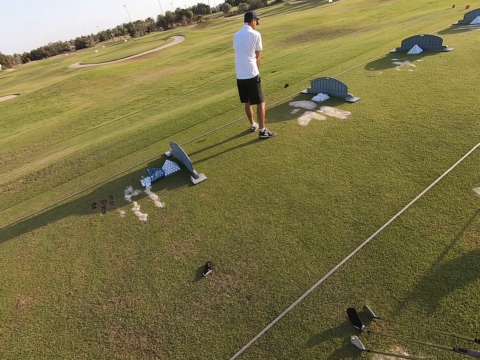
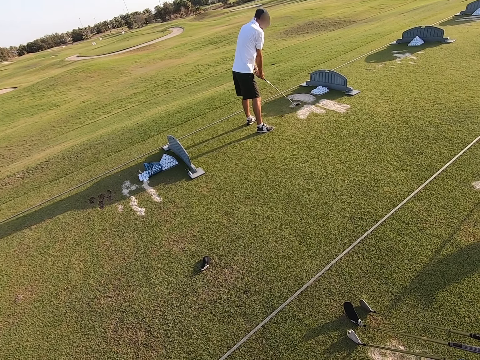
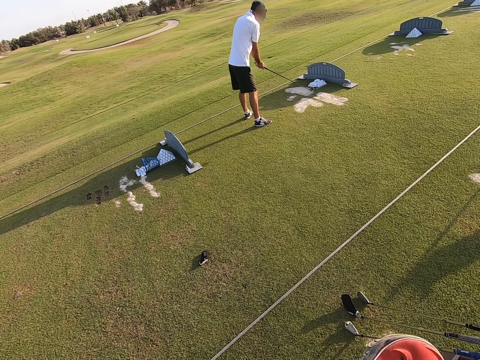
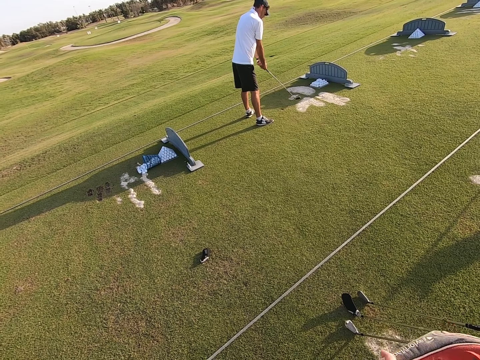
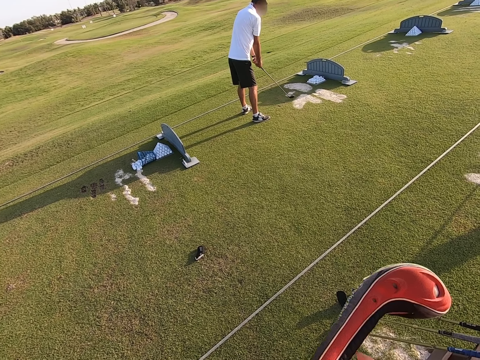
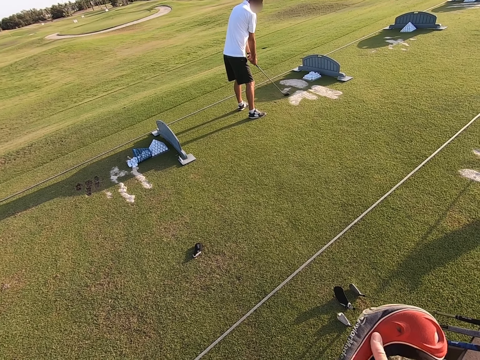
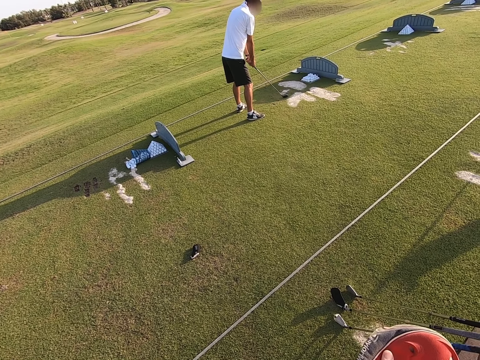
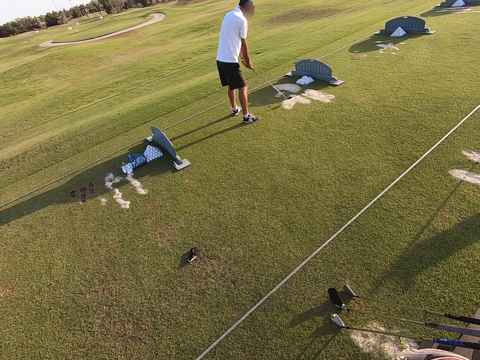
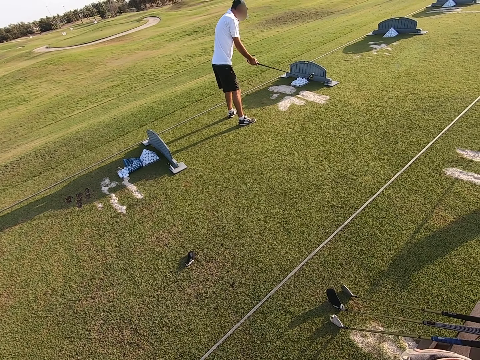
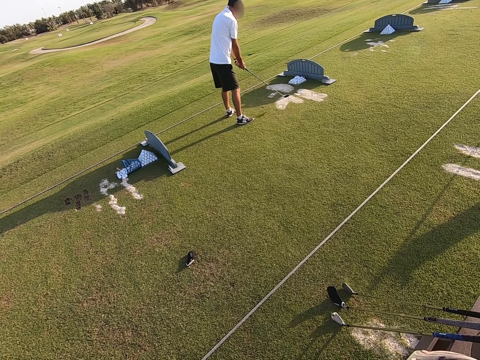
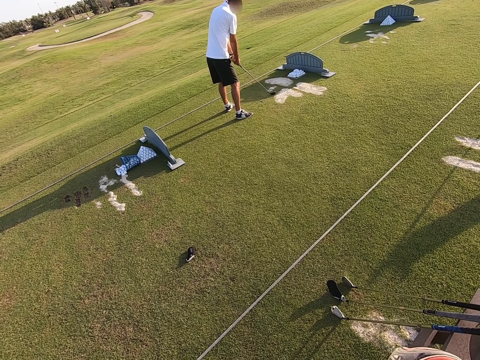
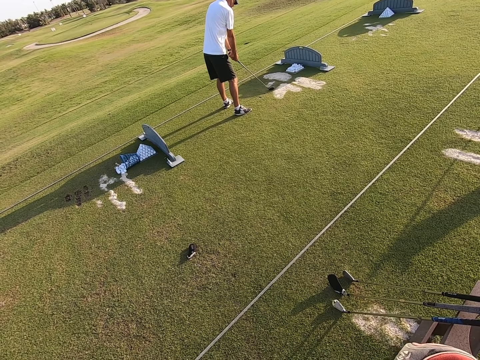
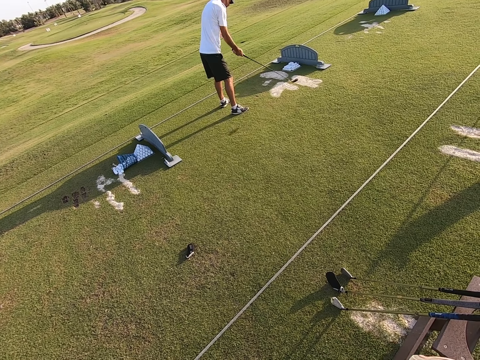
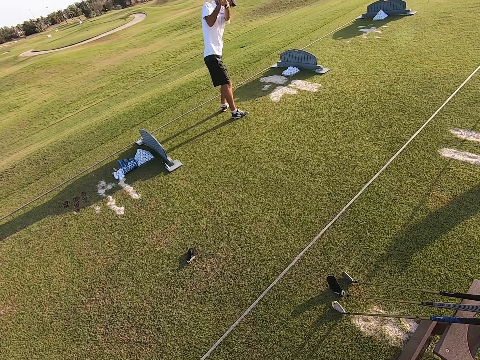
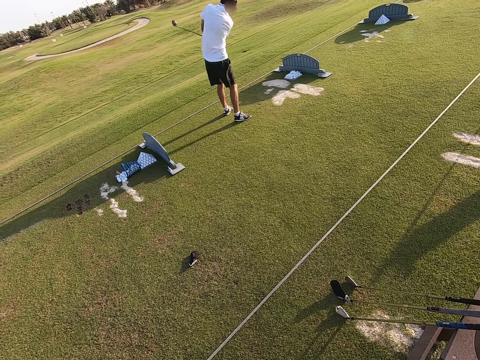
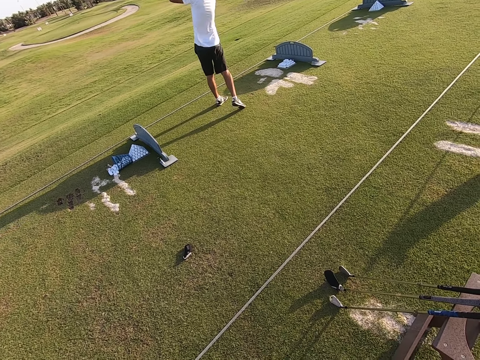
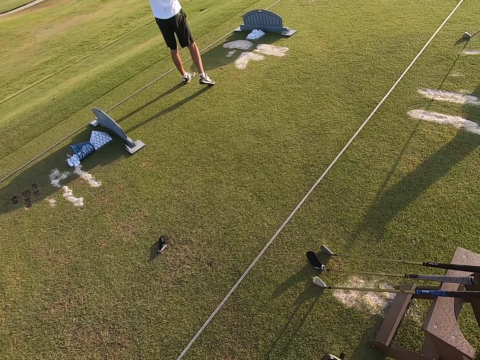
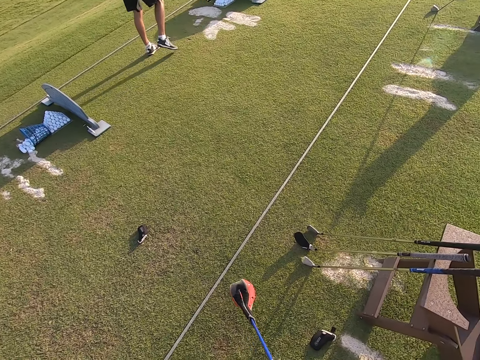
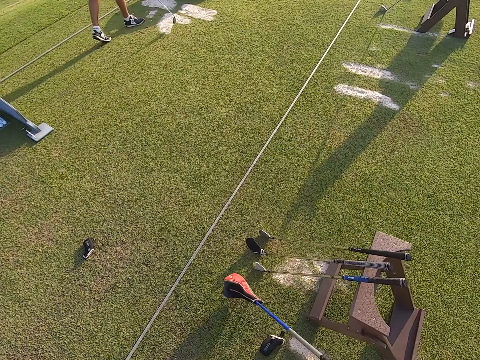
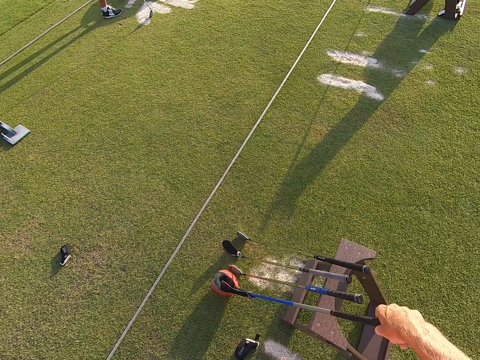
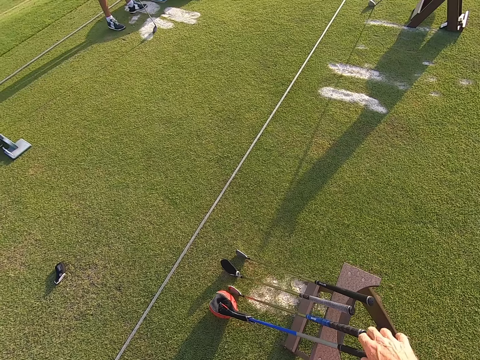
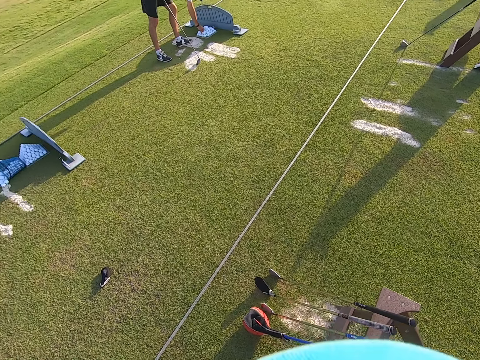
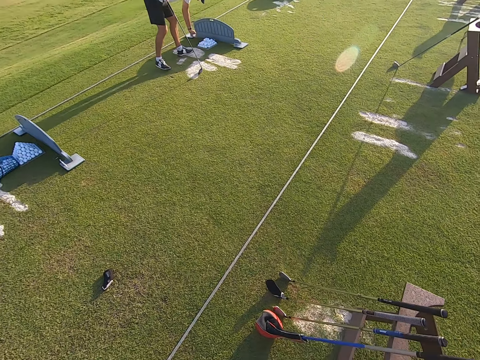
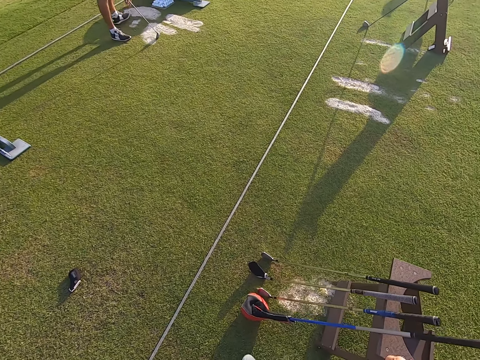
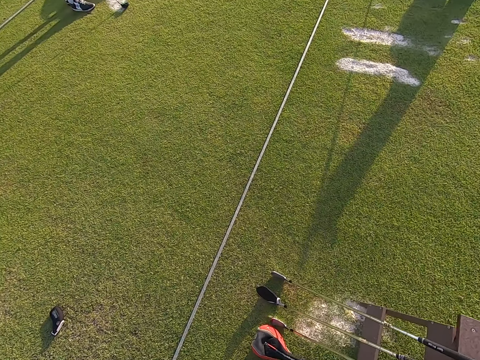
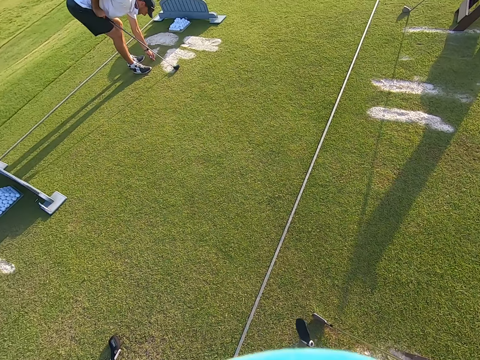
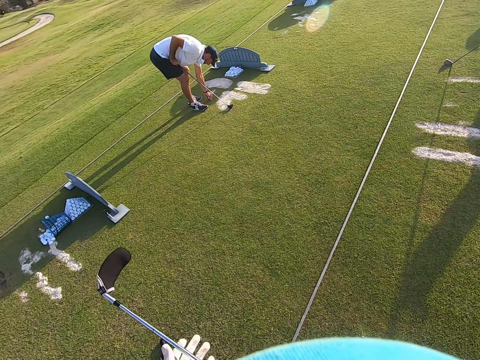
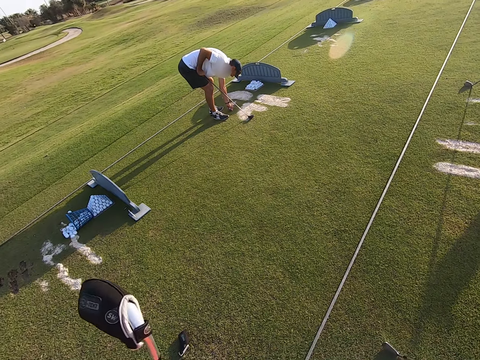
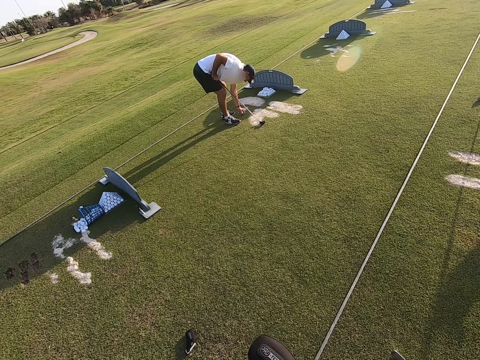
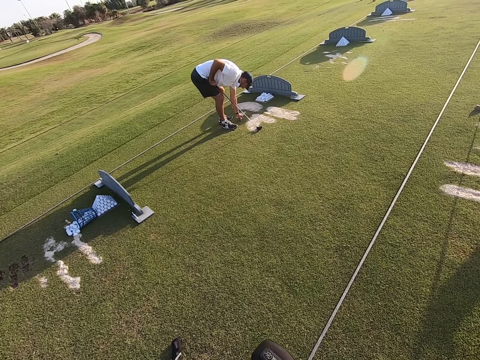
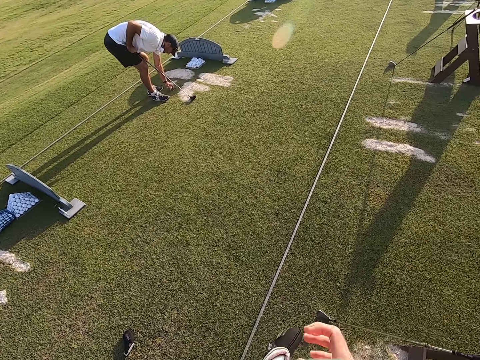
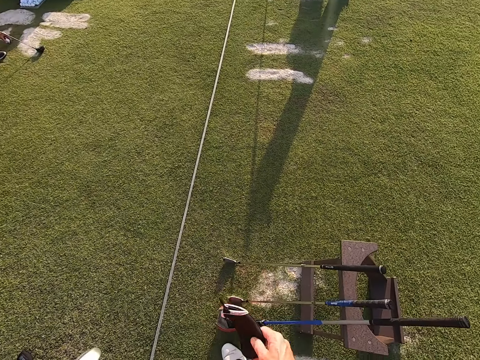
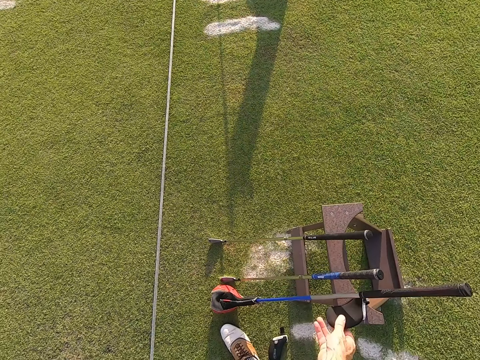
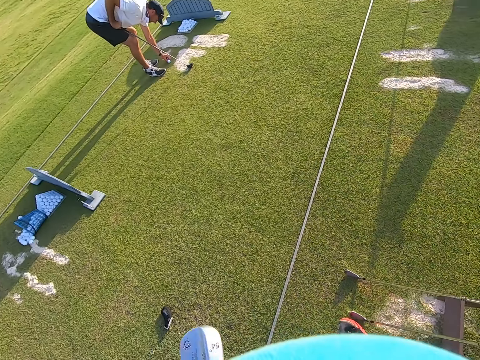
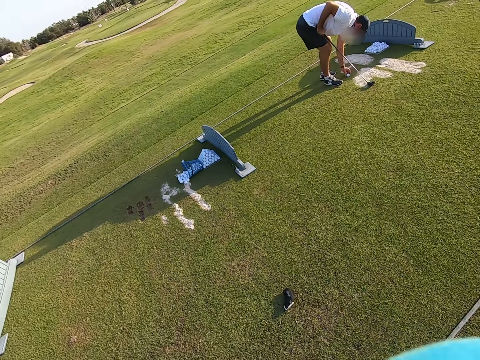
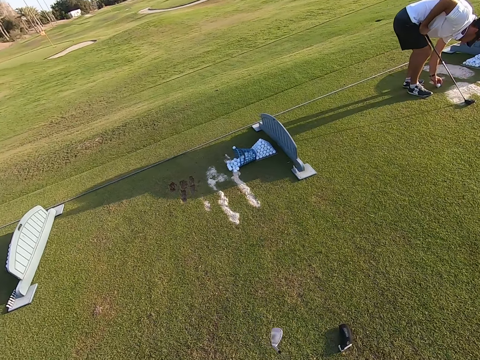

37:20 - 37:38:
The camera wearer puts the golf stick against the wooden stool. The person picks up the golf ball on the ground. The person positions the golf ball on the ground. The camera wearer holds the golf stick in hands. They stare around the field.

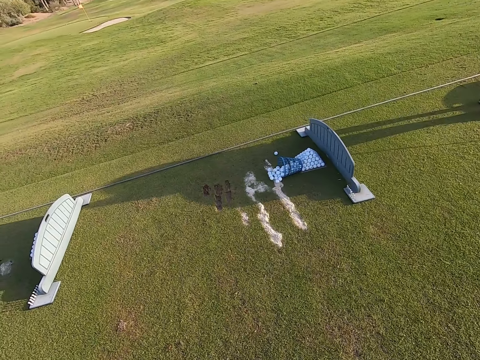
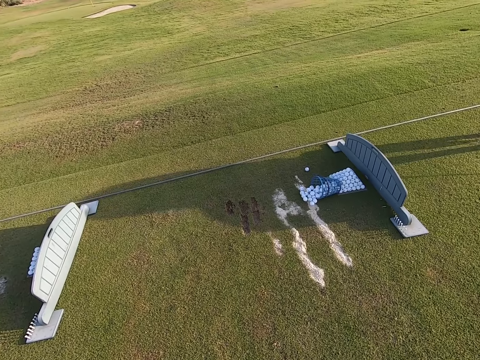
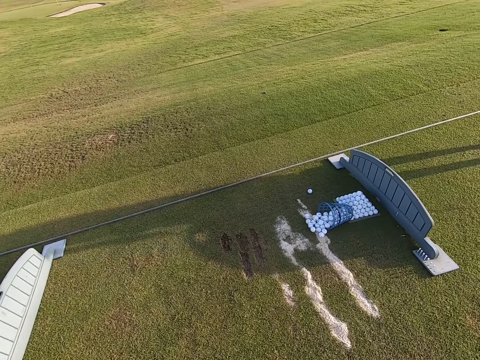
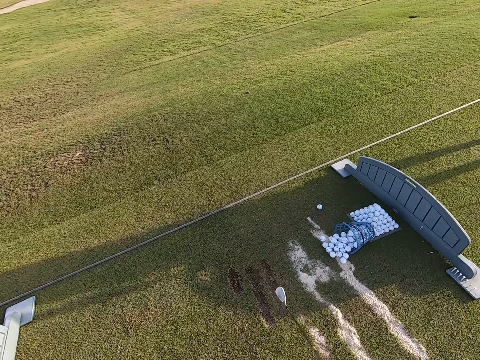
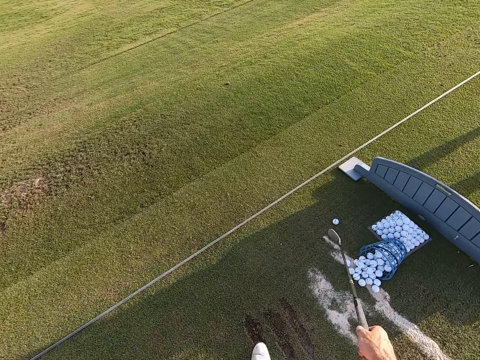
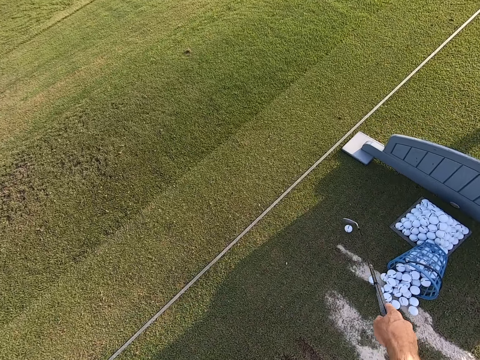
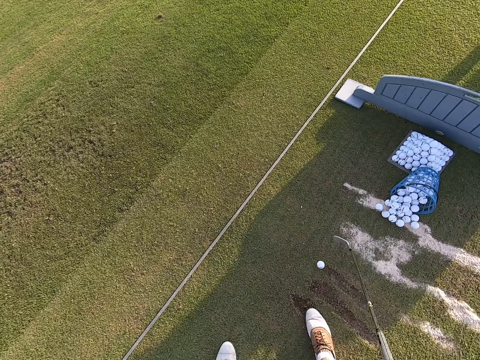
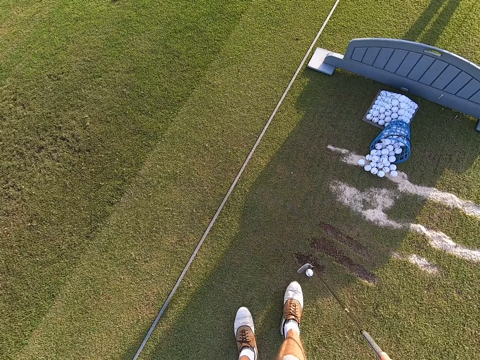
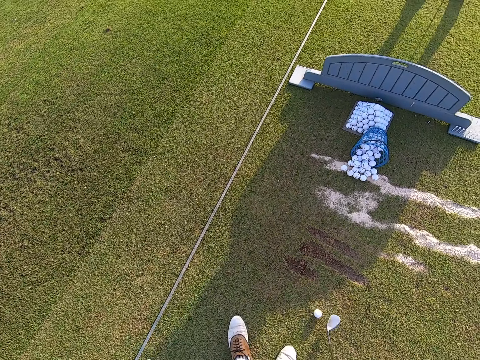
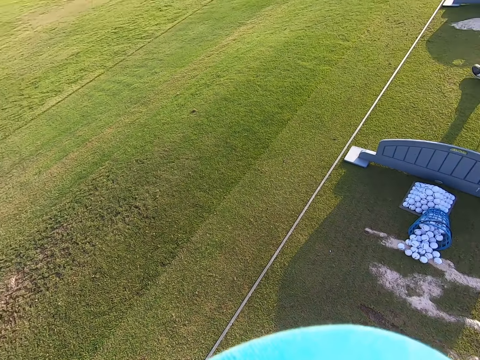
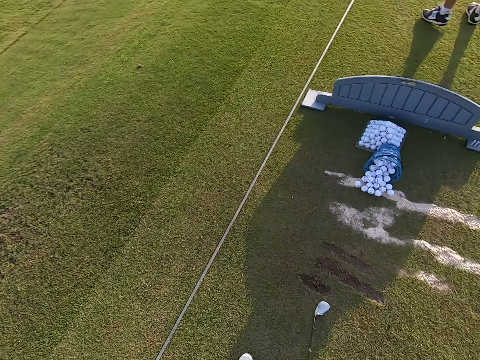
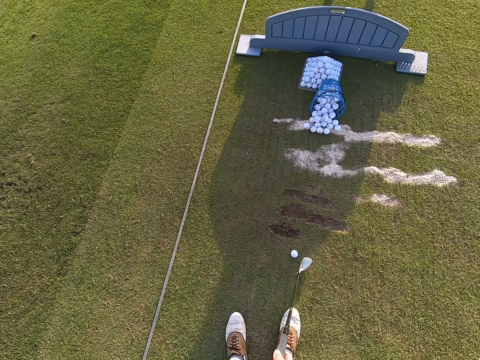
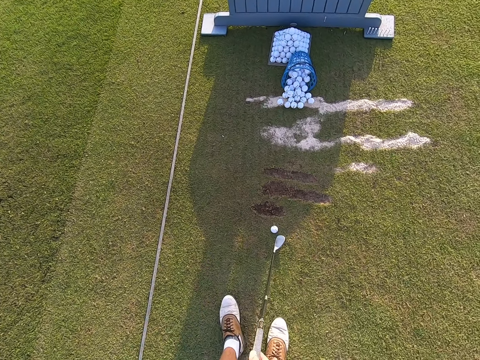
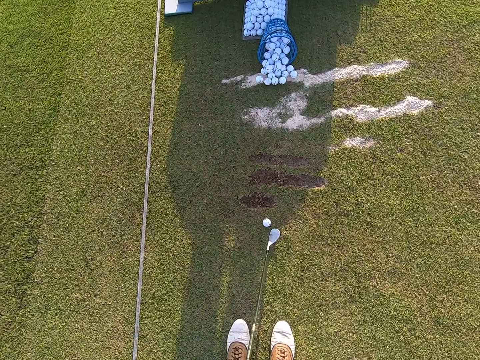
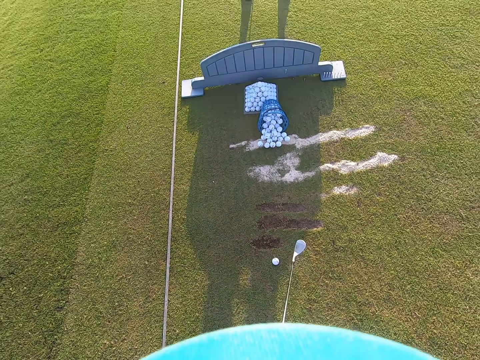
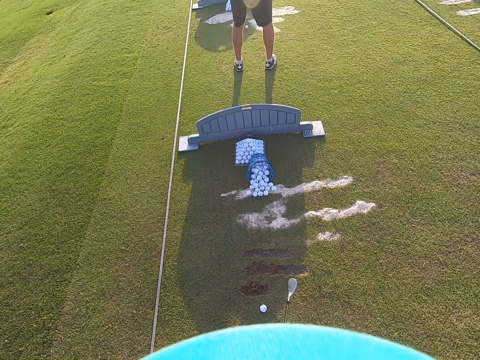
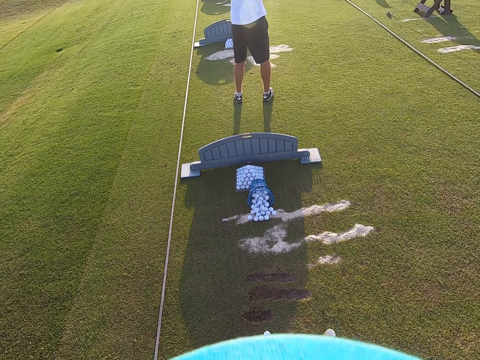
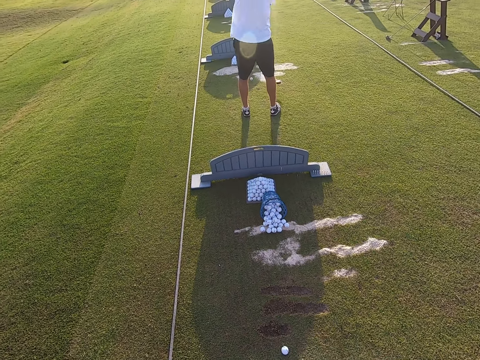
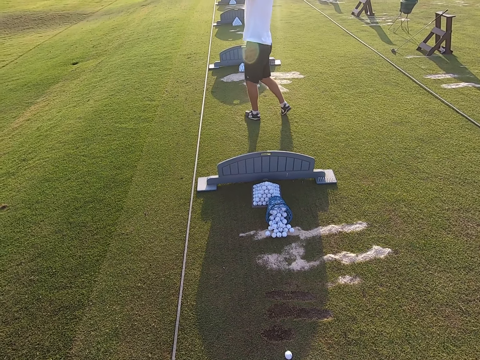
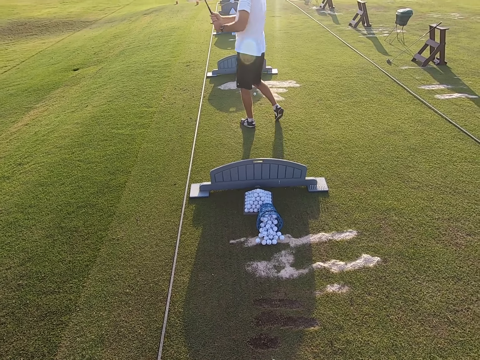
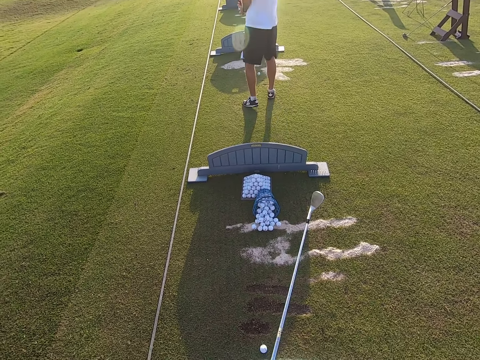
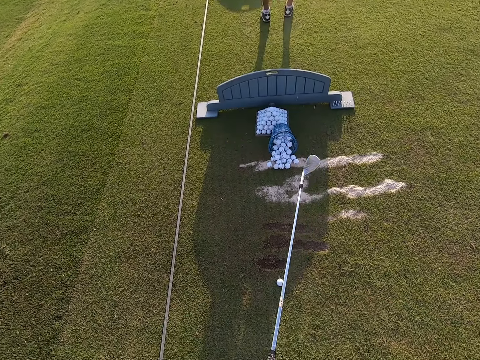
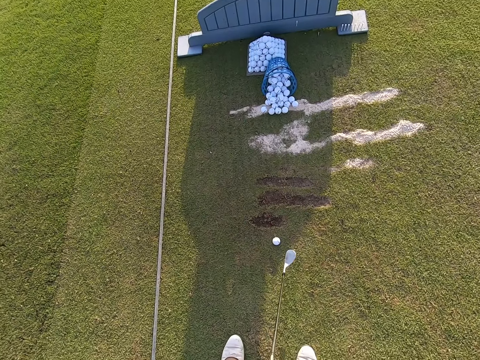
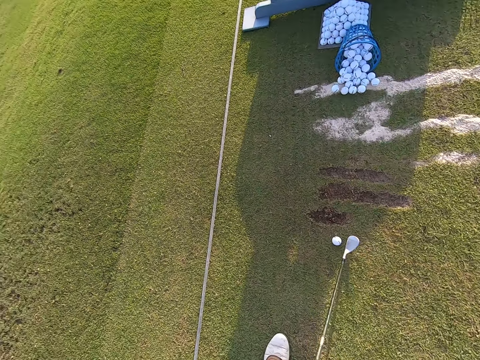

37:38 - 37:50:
The camera wearer walks around. They pick up the golf ball with a golf stick on the ground. The person plays the game.
